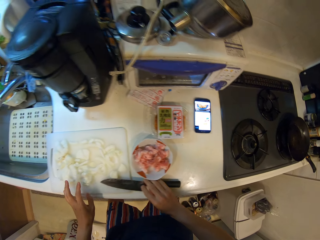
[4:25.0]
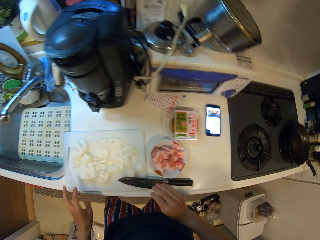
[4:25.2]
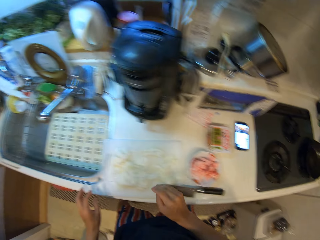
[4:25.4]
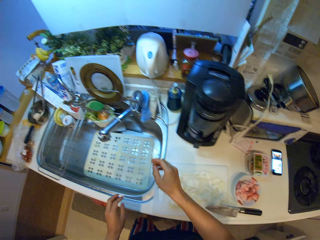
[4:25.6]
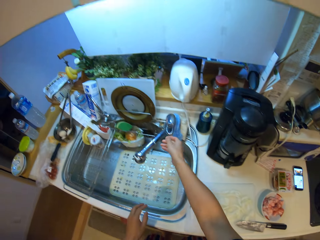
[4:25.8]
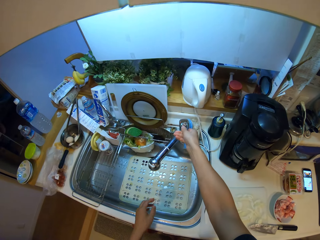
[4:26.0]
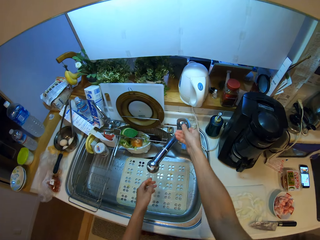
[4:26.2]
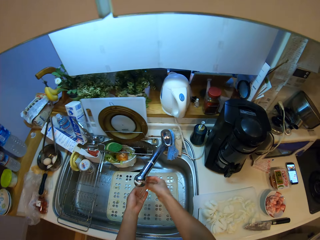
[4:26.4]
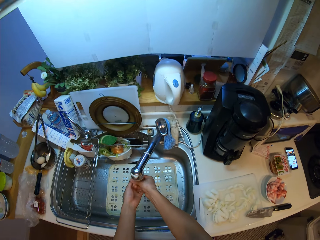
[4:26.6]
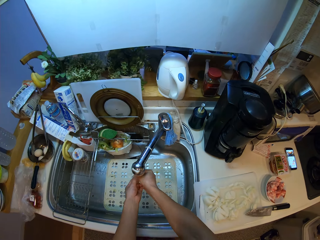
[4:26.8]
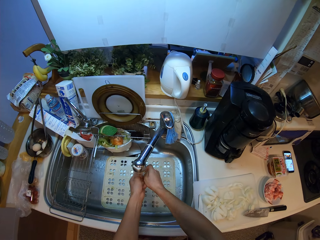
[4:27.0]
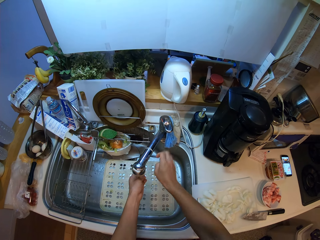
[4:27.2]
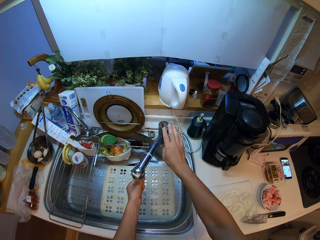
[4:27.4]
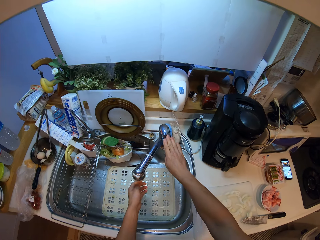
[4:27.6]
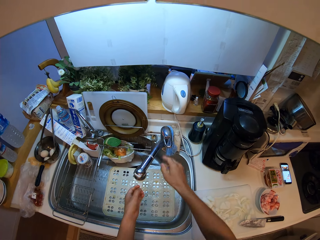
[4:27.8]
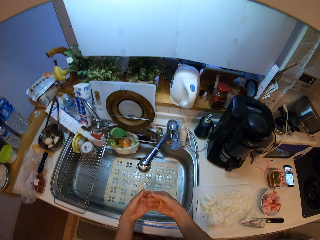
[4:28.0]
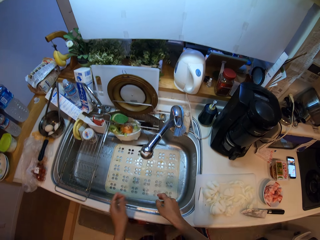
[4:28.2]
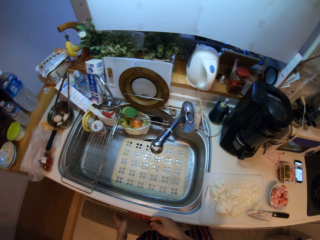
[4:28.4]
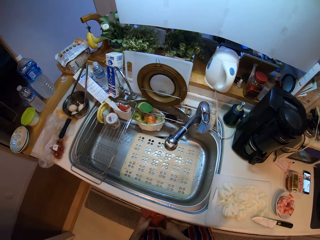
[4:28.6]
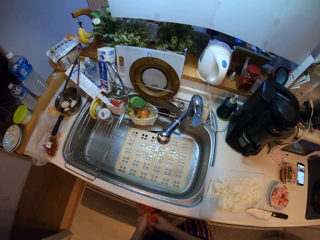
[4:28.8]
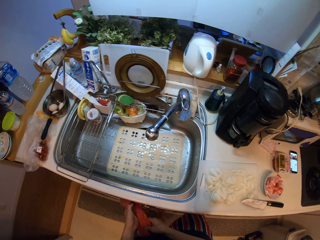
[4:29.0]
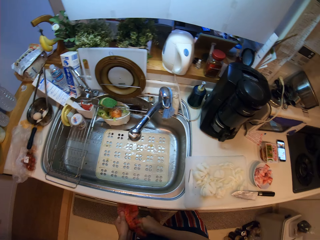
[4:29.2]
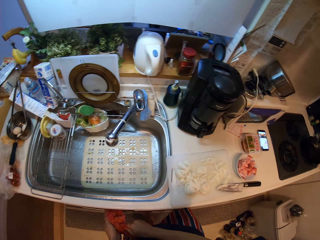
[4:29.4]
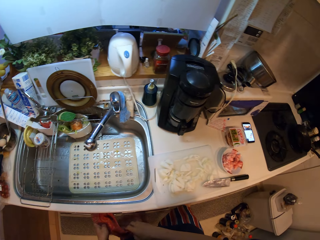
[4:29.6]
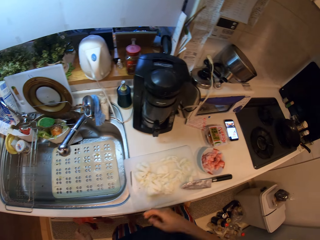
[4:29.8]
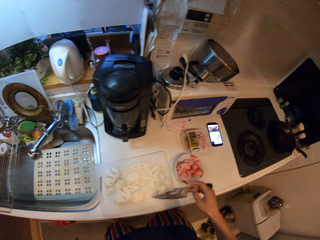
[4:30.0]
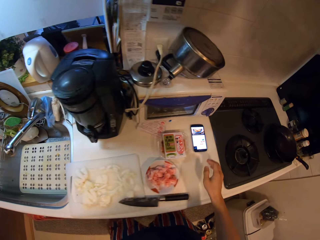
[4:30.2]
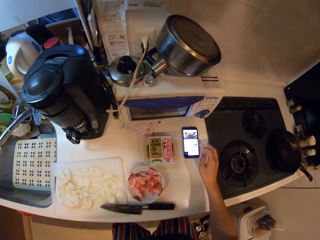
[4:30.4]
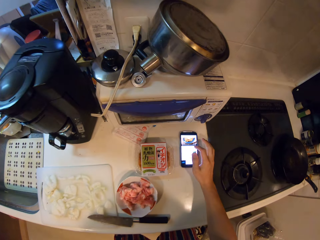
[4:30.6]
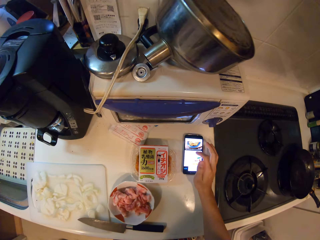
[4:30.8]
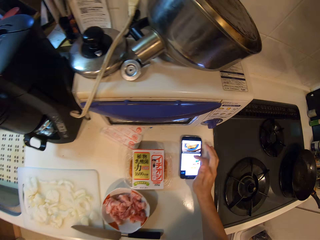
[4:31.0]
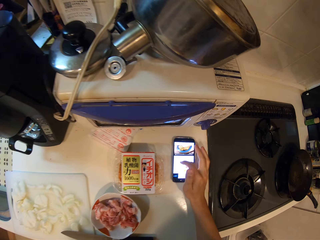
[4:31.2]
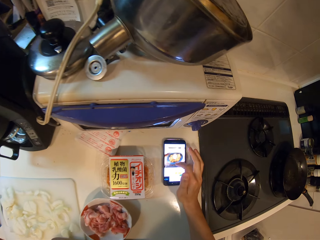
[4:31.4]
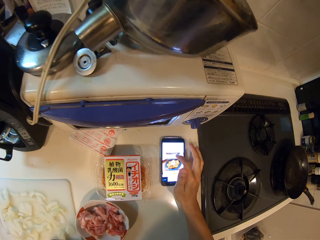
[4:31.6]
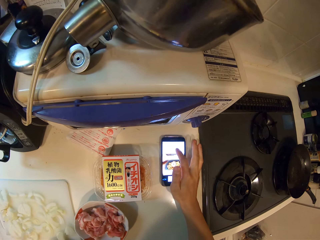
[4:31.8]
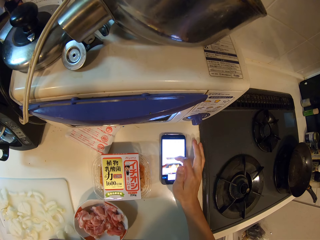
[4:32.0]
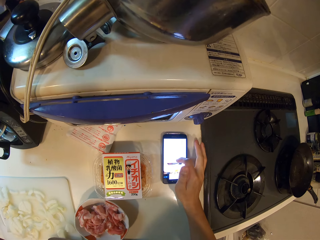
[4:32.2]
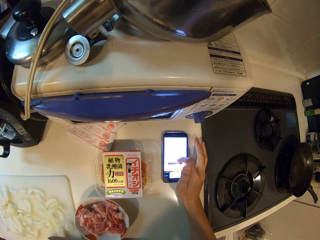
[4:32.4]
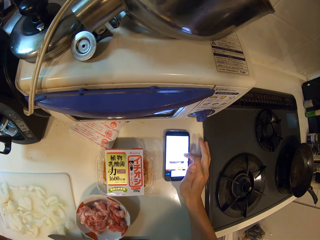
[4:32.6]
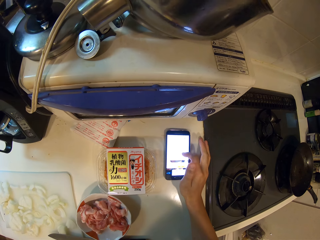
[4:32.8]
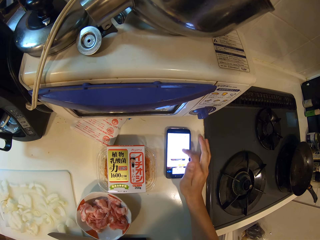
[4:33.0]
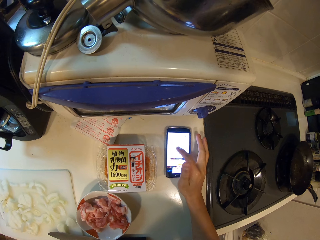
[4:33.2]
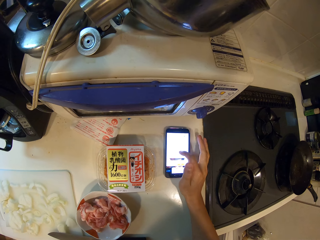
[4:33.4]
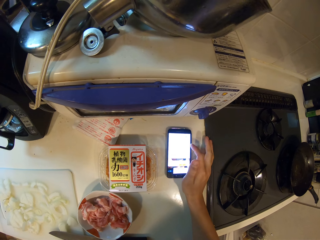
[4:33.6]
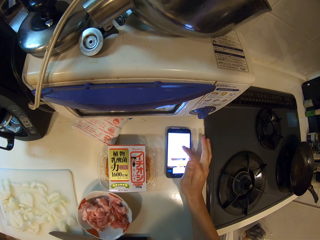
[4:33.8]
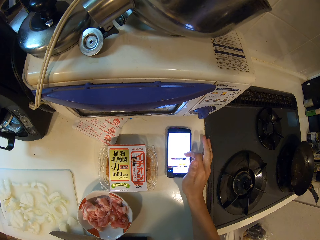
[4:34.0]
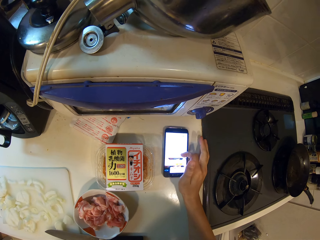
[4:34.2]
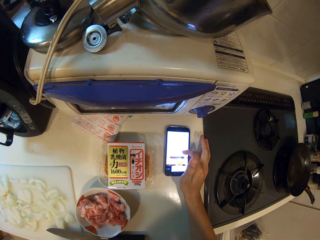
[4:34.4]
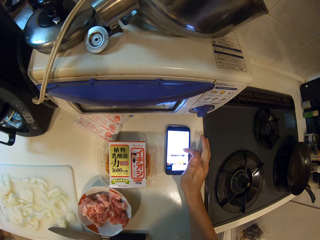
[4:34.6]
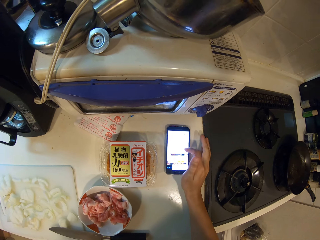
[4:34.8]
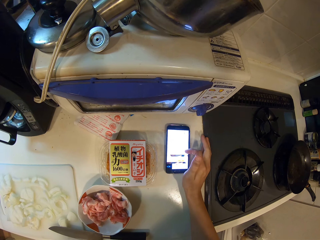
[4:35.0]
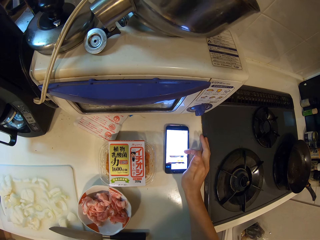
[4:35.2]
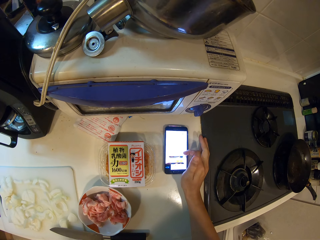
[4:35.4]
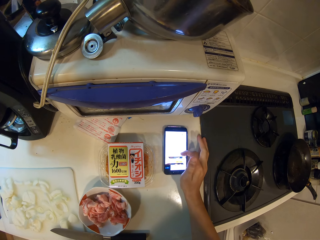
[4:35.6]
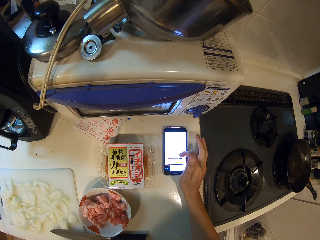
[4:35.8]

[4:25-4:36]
The camera wearer washes hands using tap water. They wipe hands. They scroll the phone.

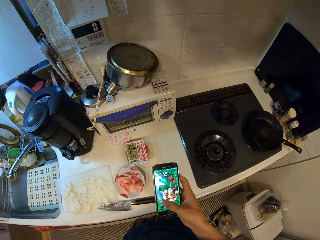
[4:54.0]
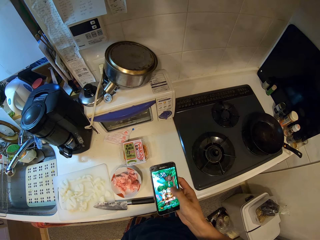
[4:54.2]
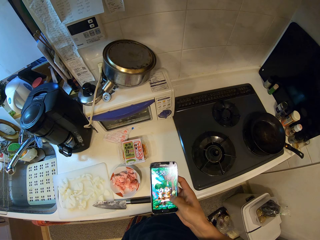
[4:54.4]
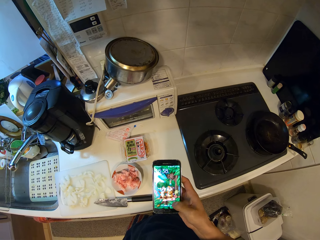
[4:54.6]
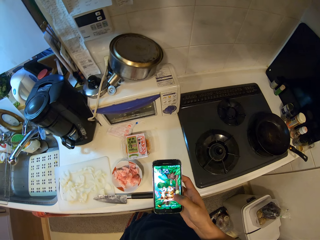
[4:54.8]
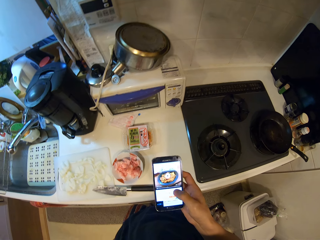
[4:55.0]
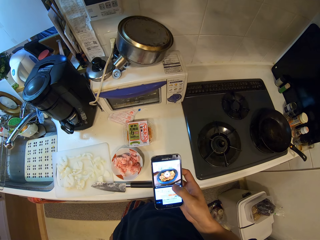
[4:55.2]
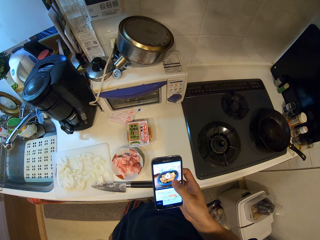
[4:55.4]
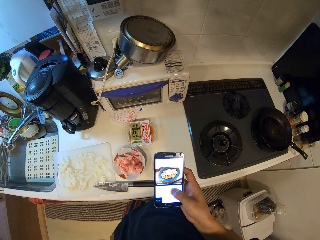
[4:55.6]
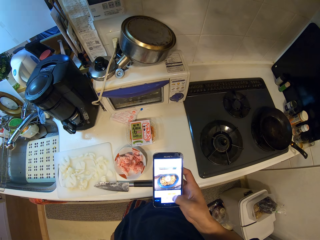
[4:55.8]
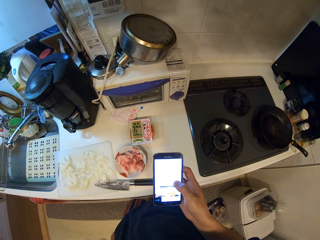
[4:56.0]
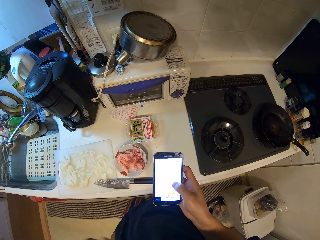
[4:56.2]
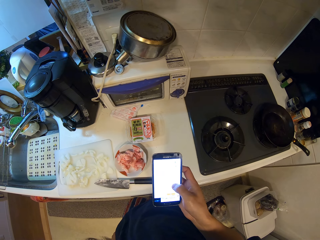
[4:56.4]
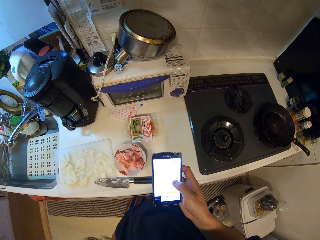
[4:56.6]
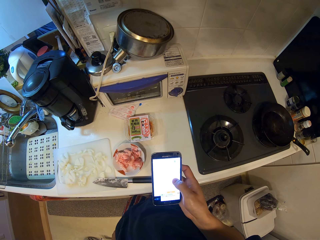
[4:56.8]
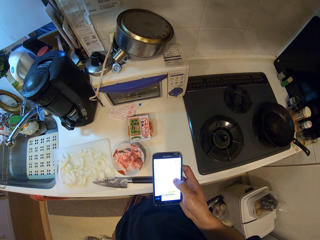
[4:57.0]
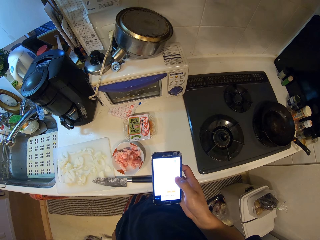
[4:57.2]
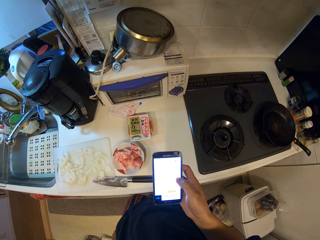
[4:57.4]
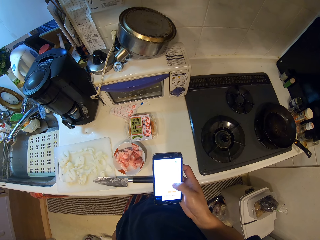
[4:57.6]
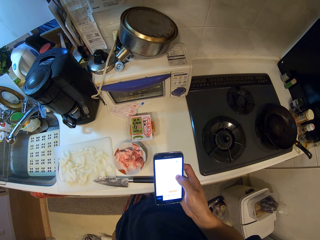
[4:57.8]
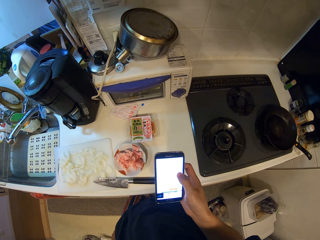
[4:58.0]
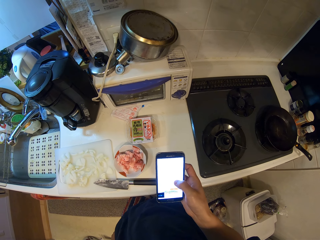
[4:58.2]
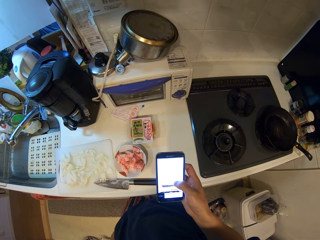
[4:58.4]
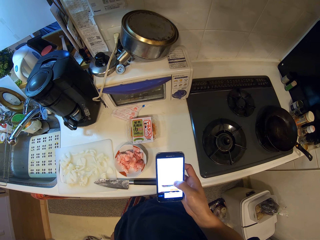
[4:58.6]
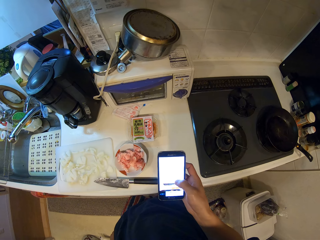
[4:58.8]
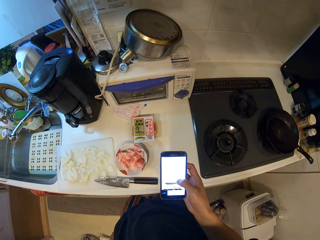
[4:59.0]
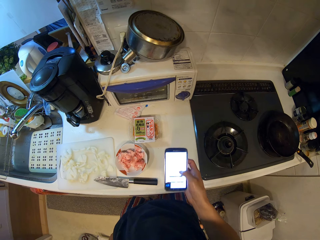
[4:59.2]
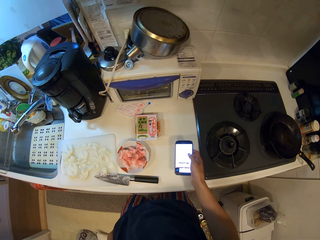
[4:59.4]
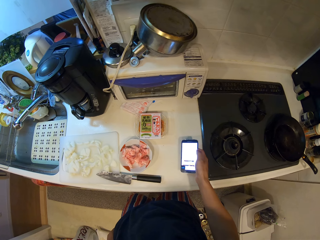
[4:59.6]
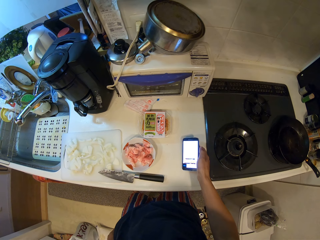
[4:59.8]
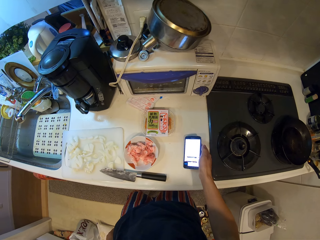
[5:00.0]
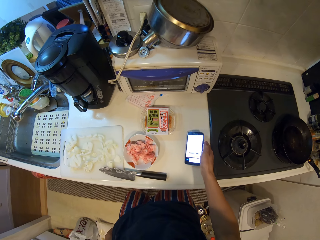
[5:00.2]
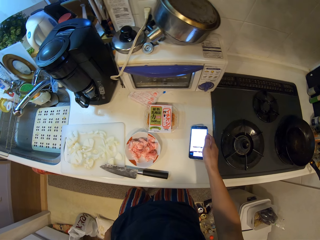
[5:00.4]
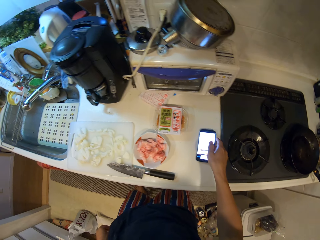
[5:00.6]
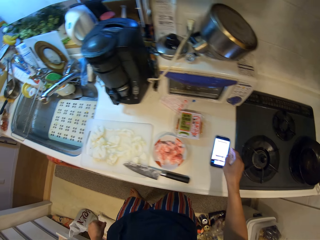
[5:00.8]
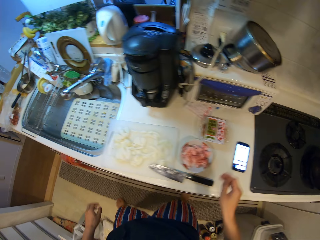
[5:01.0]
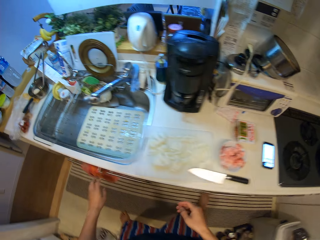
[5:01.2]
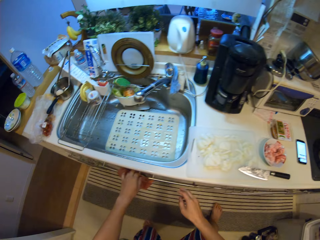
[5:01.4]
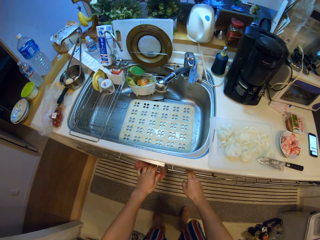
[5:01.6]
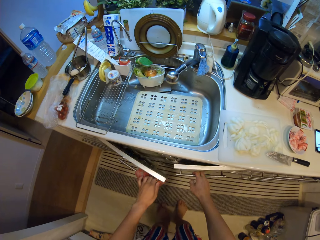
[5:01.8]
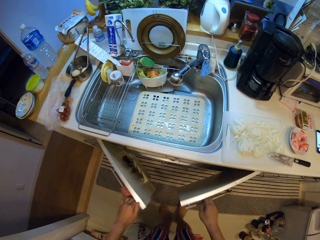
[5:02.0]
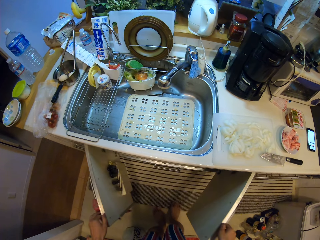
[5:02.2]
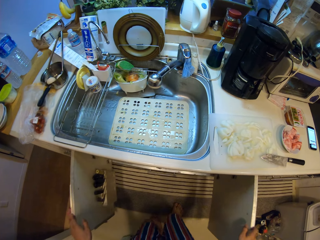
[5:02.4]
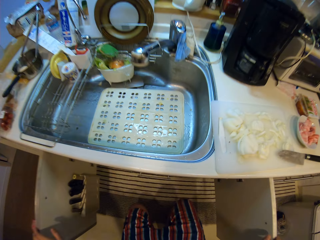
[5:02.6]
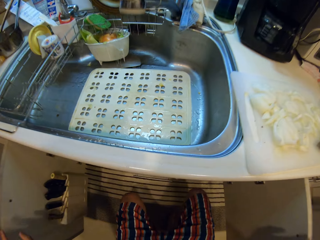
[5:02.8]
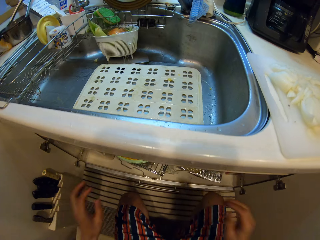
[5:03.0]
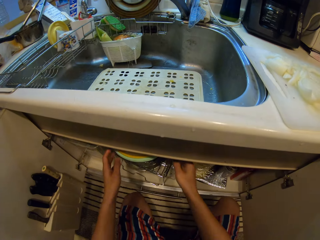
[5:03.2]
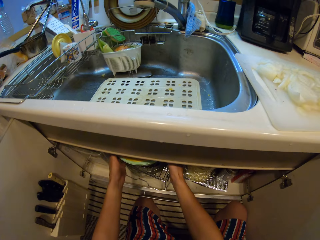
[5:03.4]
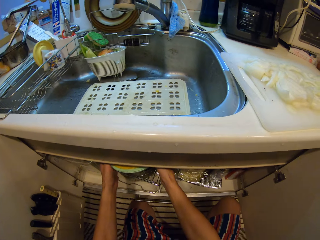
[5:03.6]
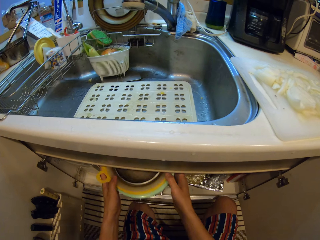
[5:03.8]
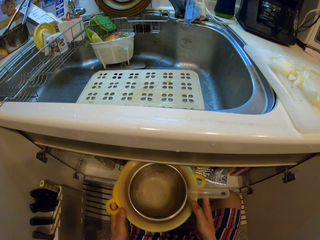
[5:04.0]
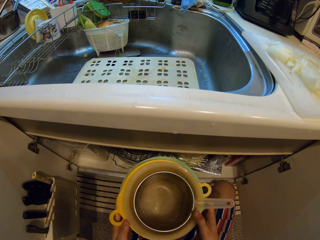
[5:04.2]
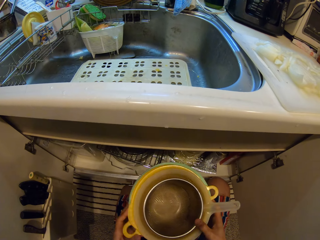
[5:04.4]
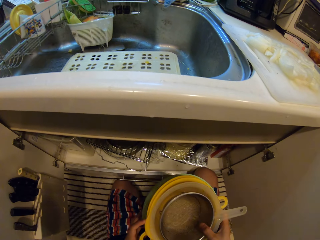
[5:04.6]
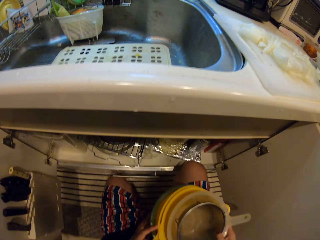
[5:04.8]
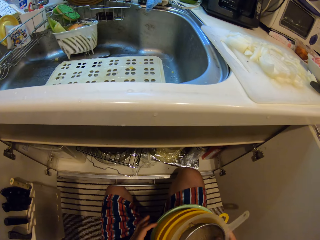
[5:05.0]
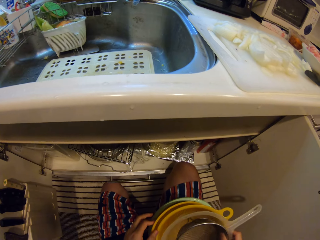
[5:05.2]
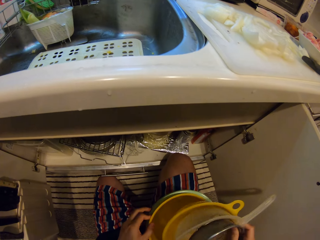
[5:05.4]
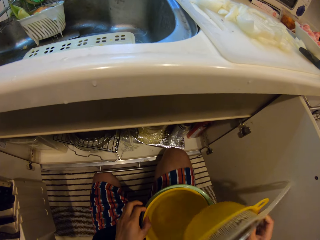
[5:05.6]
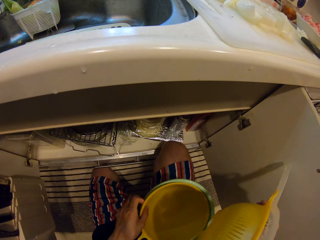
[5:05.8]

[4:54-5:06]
The camera wearer touches a phone. They pick the phone up and scroll. They put the phone on the counter. They open the cabinet doors. They squat down. They pull out bowls from the cabinet.
